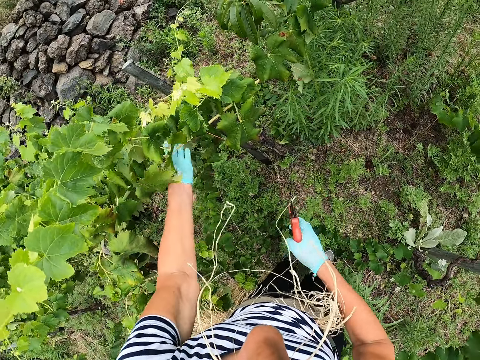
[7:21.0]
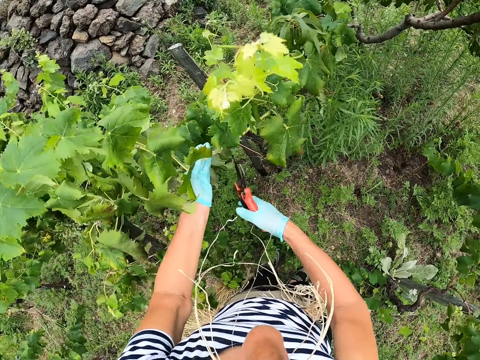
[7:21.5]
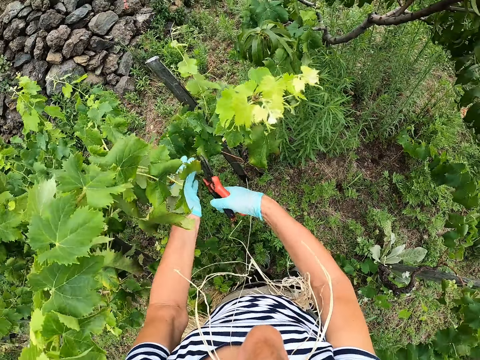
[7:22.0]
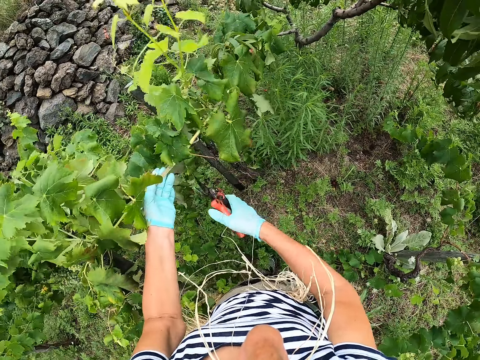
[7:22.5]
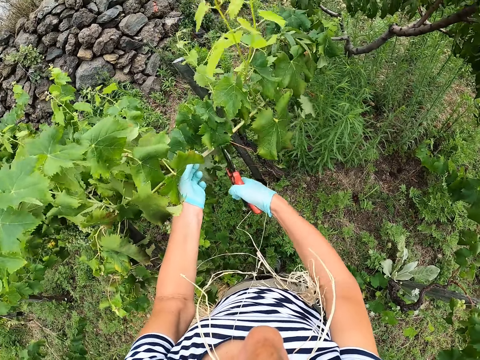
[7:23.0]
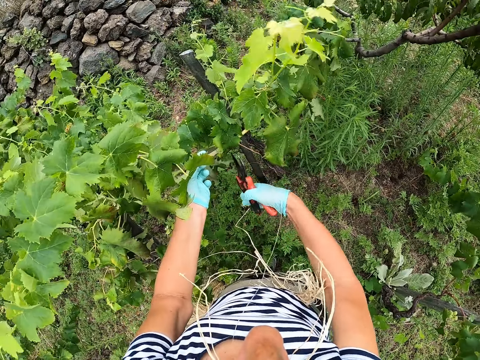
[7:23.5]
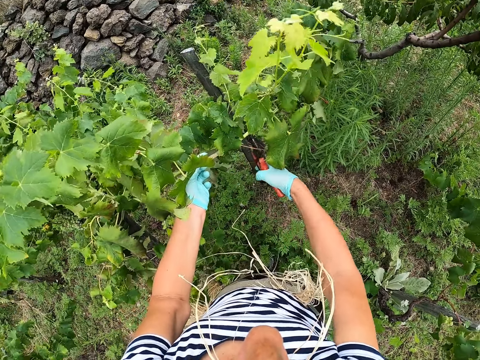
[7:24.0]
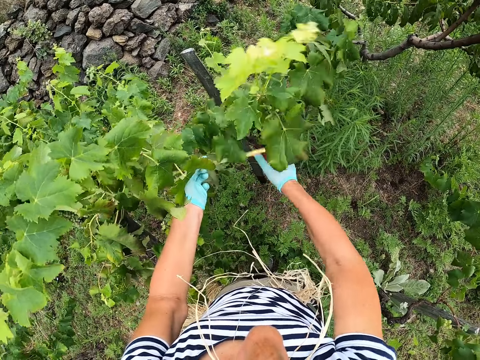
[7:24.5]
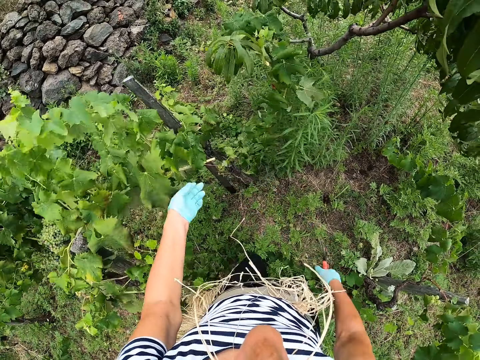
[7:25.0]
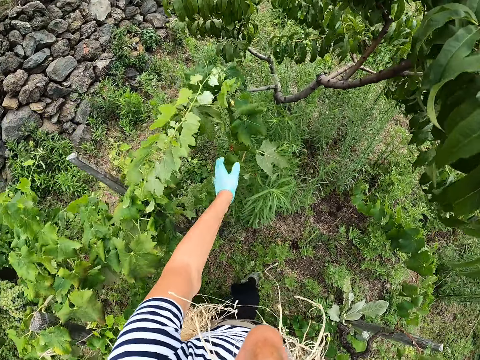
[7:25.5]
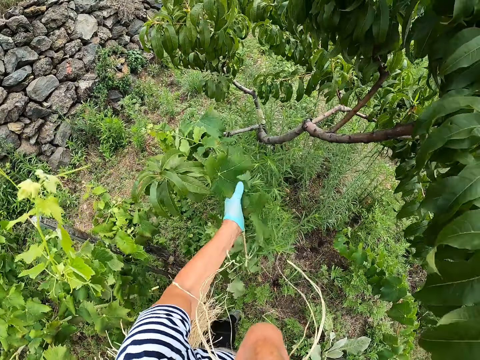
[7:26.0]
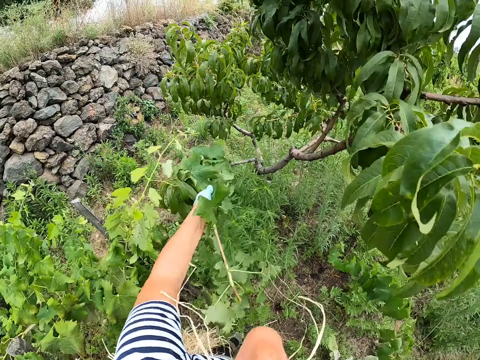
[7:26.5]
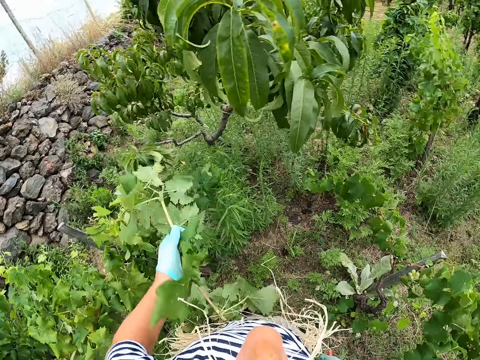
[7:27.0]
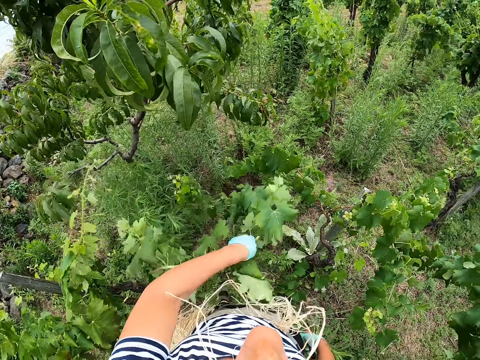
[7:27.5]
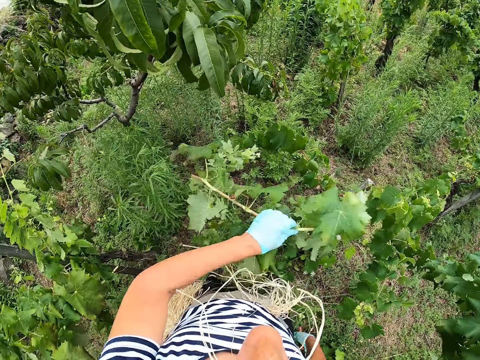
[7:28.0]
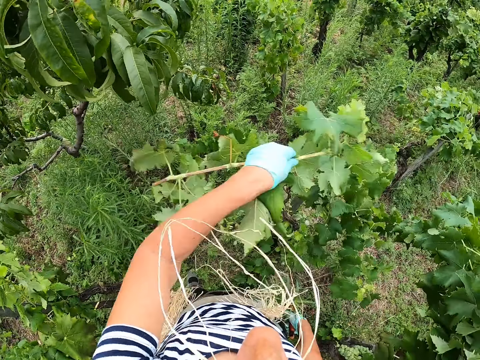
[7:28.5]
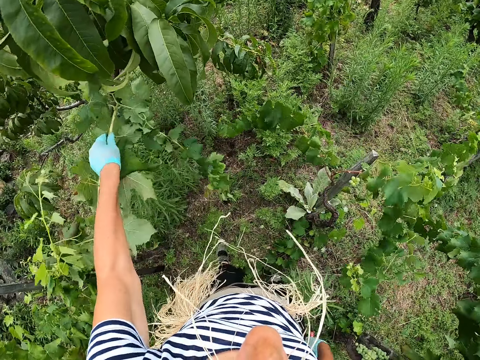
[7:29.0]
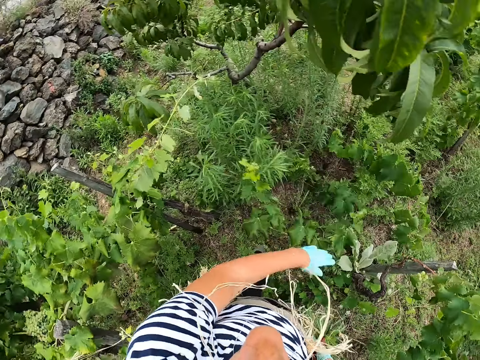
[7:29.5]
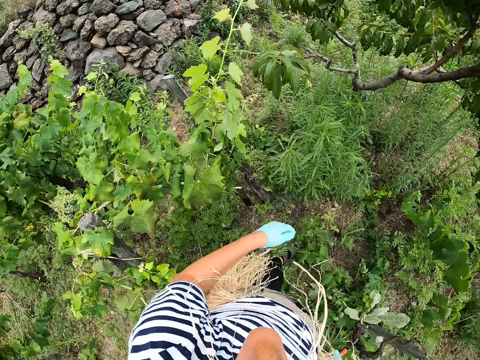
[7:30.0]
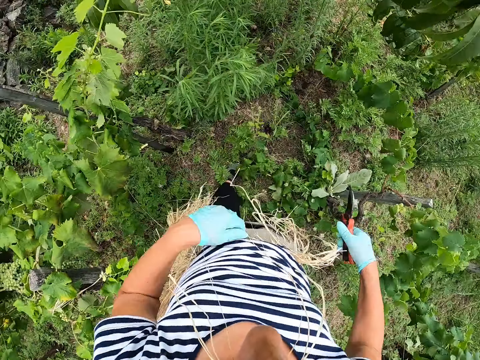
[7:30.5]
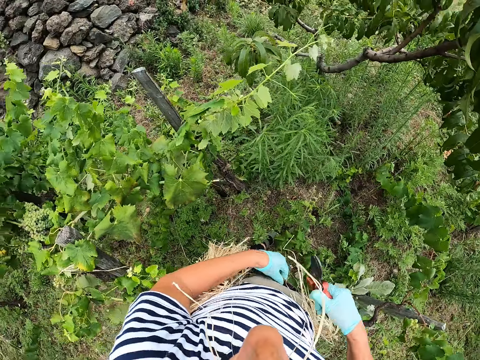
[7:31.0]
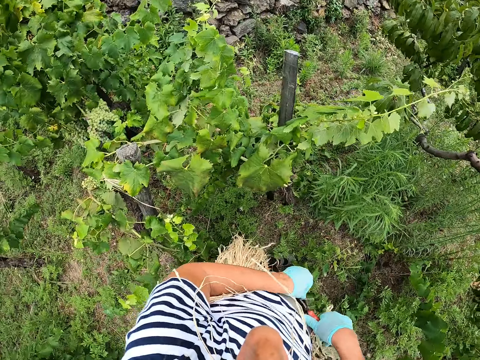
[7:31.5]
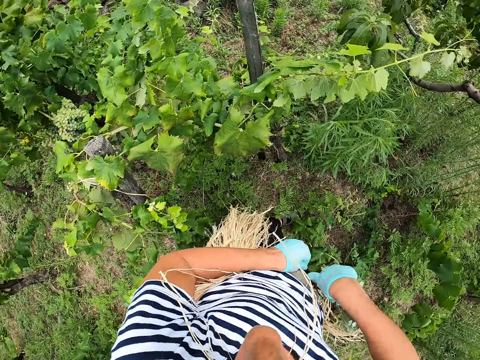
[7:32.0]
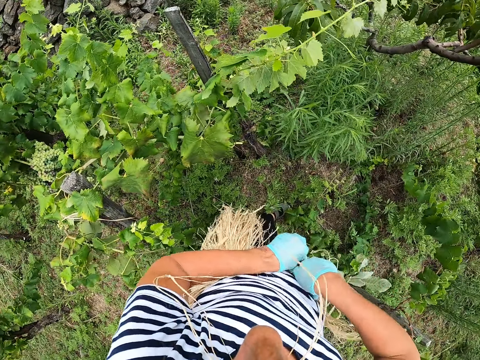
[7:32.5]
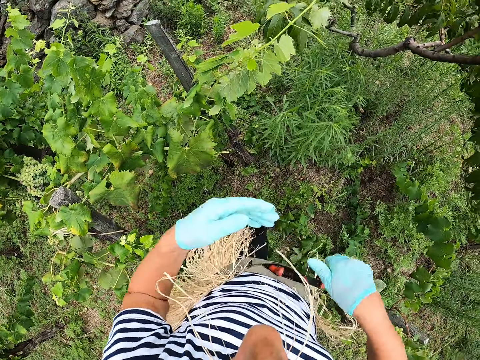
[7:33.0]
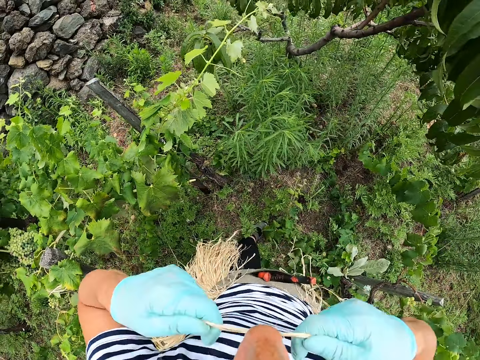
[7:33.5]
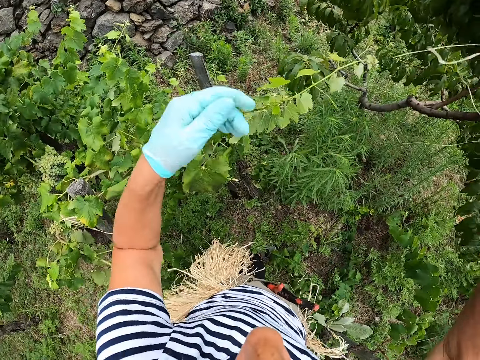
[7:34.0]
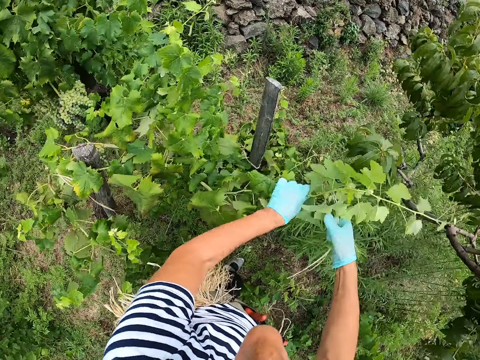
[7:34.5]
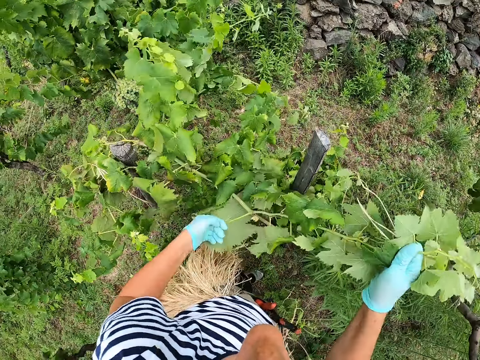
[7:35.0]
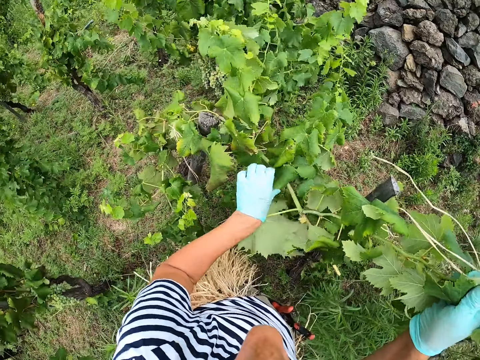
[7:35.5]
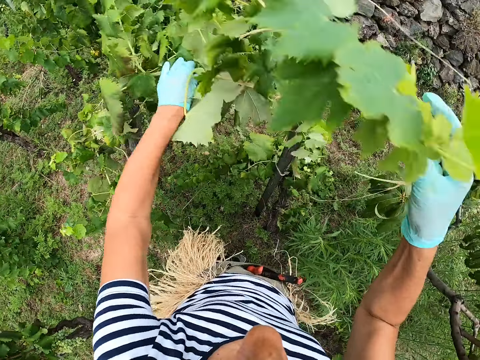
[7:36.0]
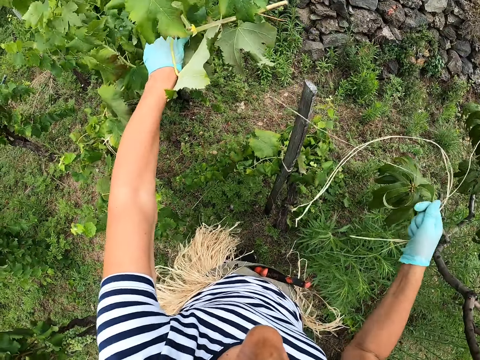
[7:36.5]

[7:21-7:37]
The camera wearer cuts the plant using the pruning shears. They uproot a plant from the ground. They put the plant on the ground. They throw the plant away. They put the pruning shears in the sisal fiber in the waist. They pick the sisal fiber from the mouth. They straighten a plant.

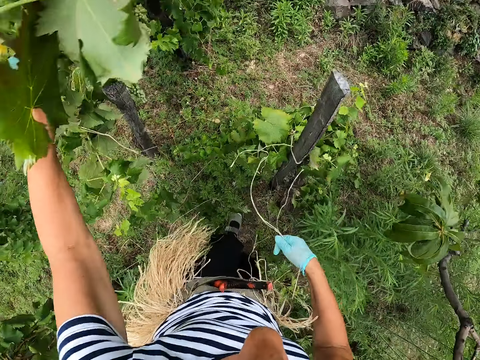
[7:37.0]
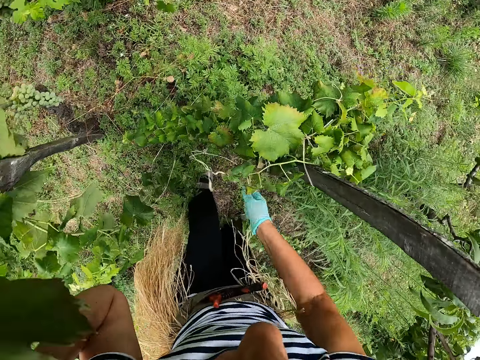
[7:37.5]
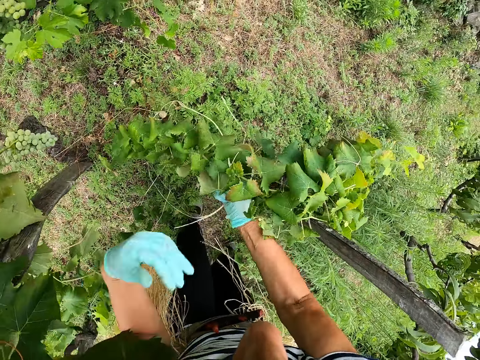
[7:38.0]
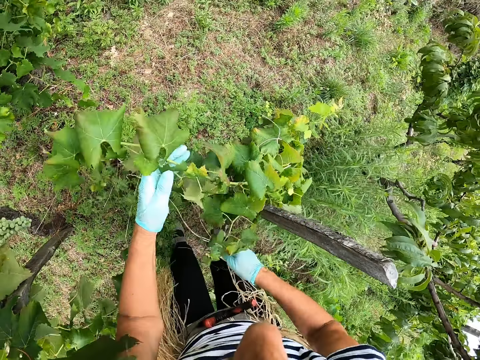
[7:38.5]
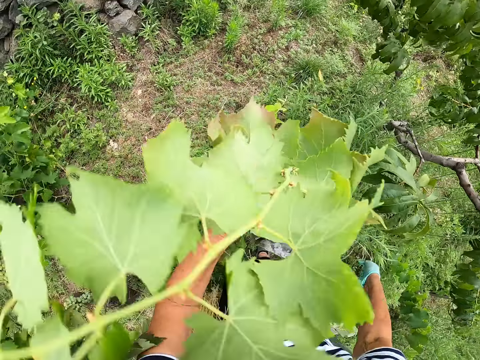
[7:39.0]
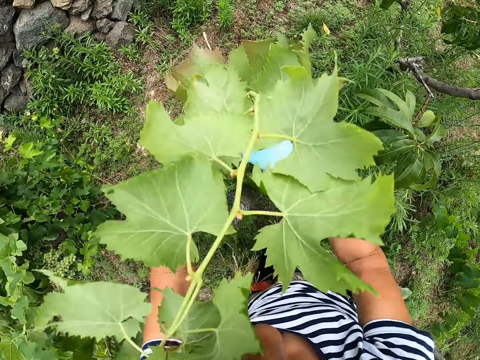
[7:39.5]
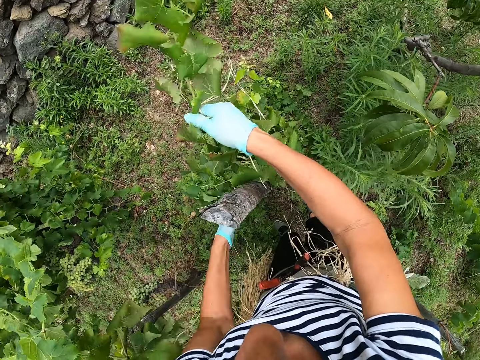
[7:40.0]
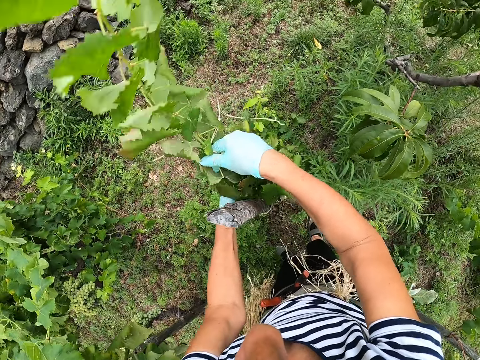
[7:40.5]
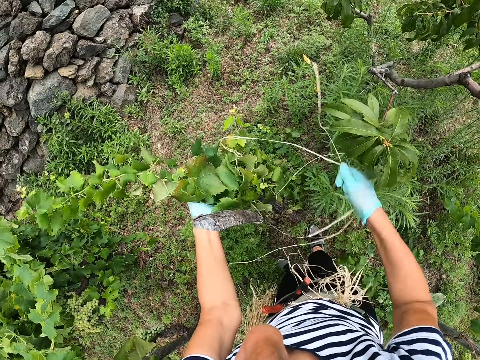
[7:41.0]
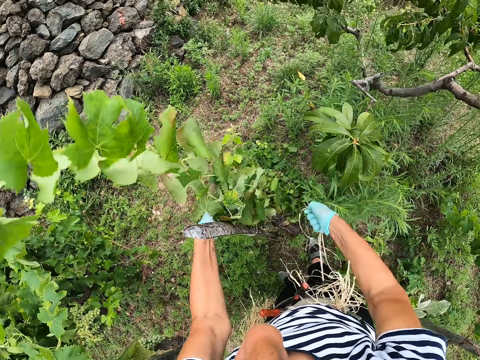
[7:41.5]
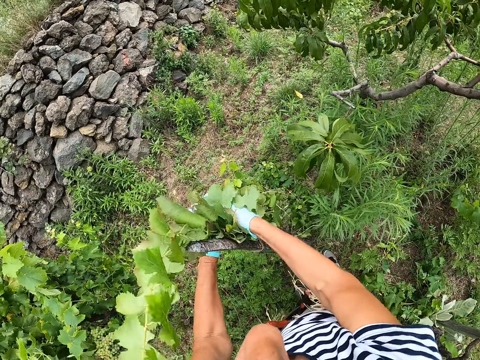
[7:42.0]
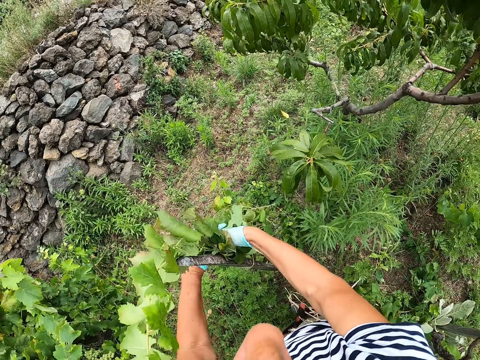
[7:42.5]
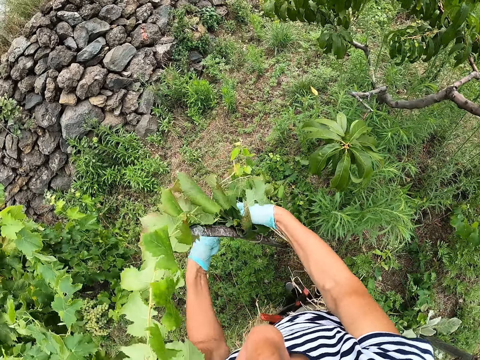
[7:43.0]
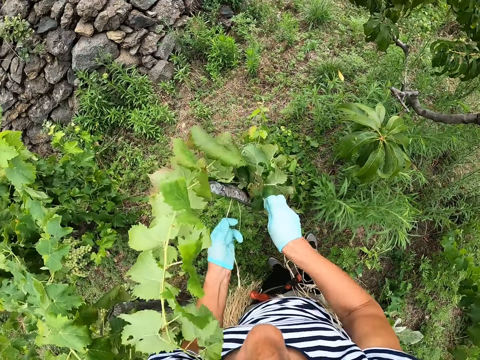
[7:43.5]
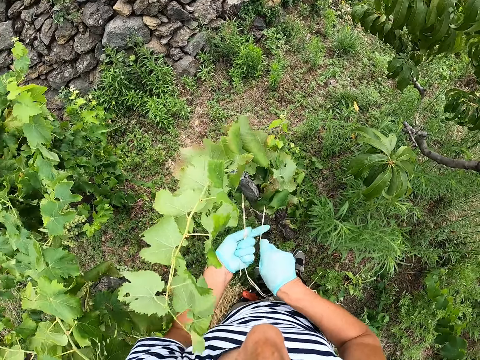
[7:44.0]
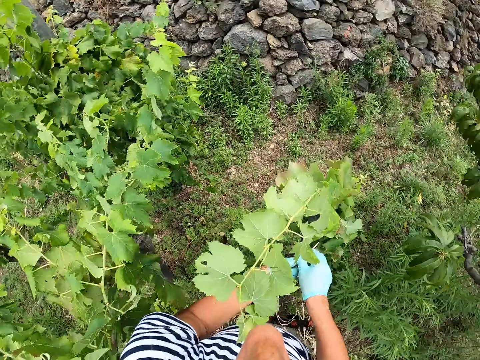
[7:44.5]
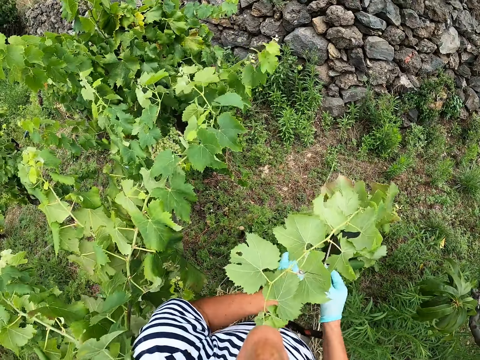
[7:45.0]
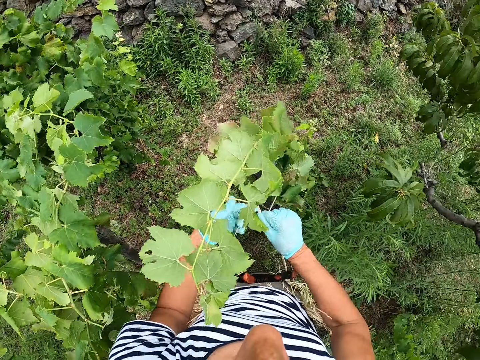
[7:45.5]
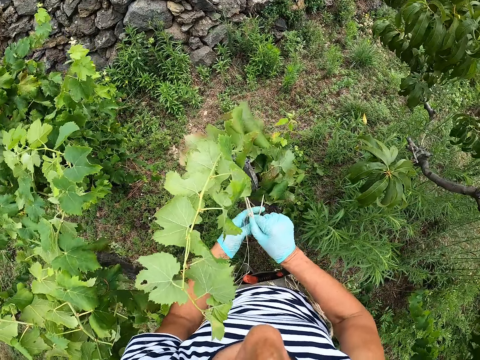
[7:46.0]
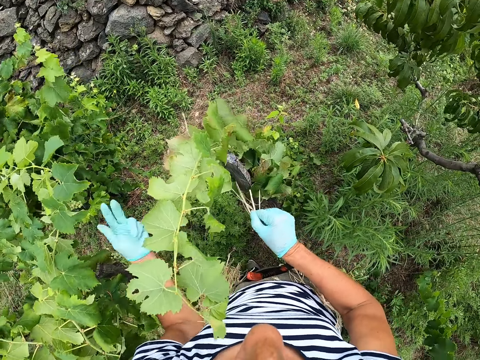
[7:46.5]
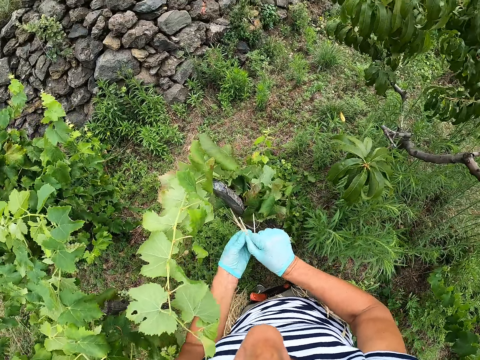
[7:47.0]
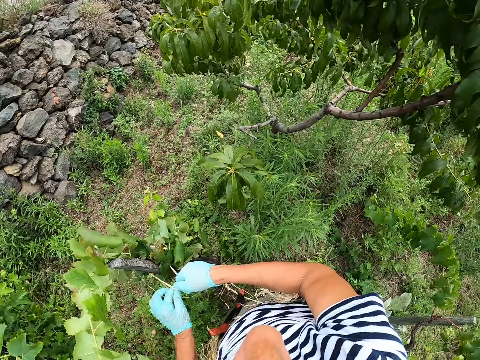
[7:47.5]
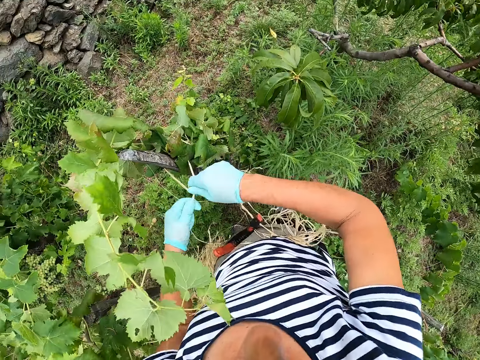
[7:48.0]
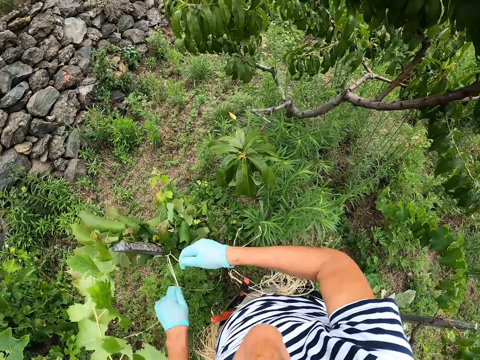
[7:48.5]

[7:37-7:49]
The camera wearer attaches the plant to the stake. They hold the plant. They tie the plant to the stake using the sisal fiber.
